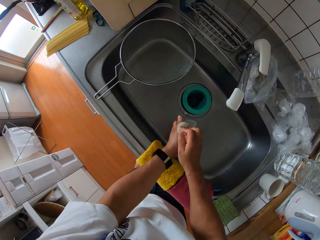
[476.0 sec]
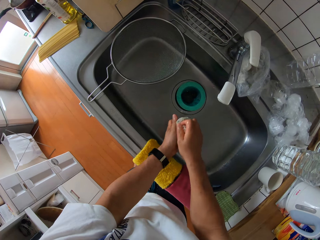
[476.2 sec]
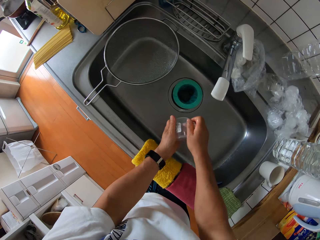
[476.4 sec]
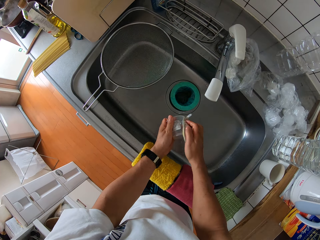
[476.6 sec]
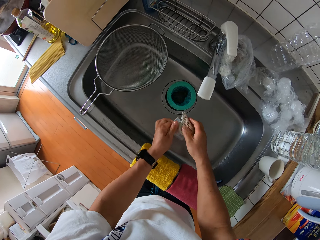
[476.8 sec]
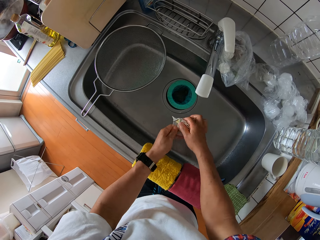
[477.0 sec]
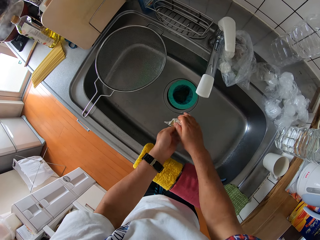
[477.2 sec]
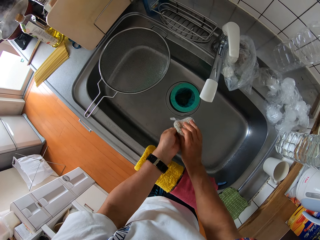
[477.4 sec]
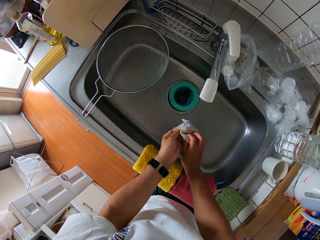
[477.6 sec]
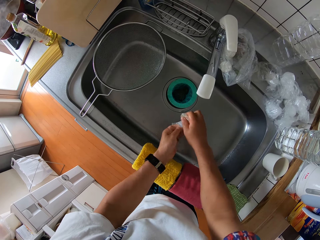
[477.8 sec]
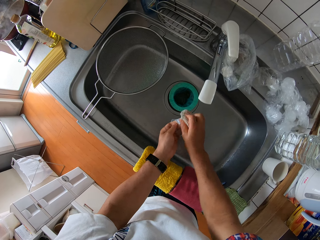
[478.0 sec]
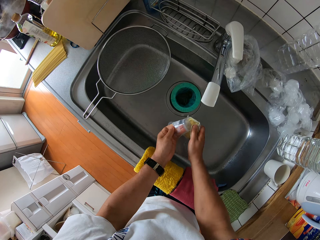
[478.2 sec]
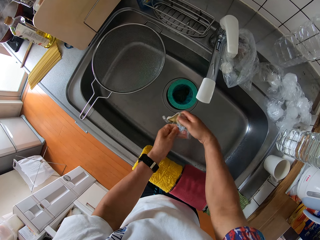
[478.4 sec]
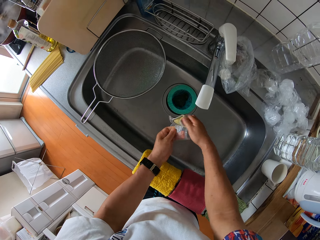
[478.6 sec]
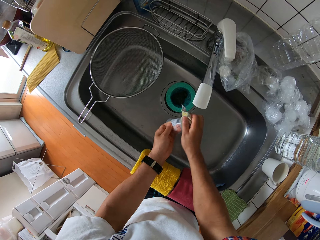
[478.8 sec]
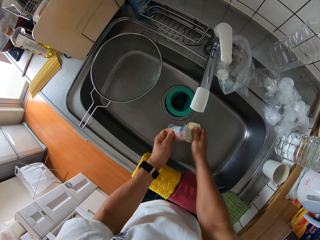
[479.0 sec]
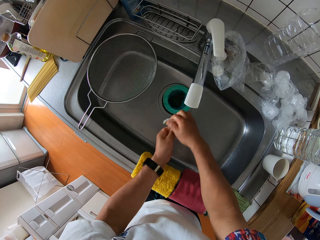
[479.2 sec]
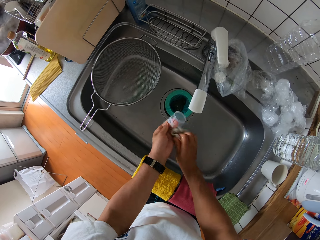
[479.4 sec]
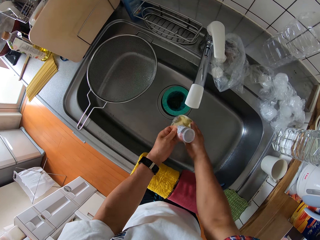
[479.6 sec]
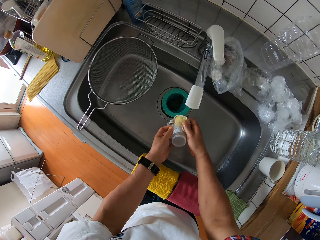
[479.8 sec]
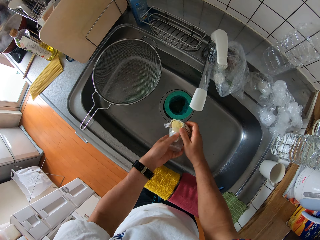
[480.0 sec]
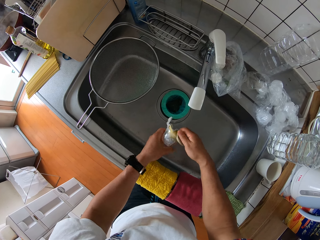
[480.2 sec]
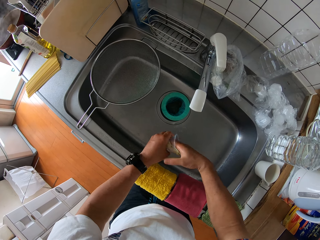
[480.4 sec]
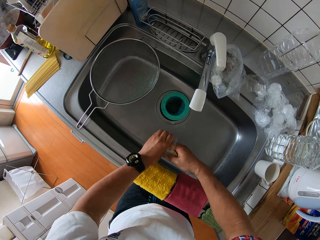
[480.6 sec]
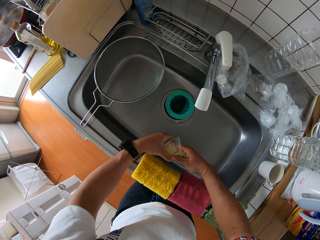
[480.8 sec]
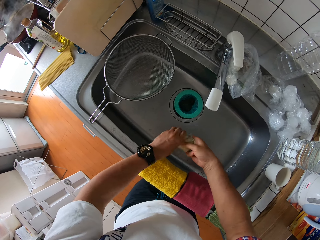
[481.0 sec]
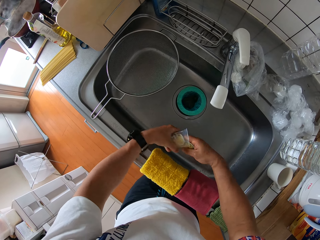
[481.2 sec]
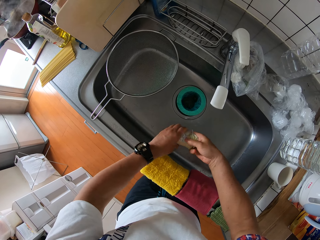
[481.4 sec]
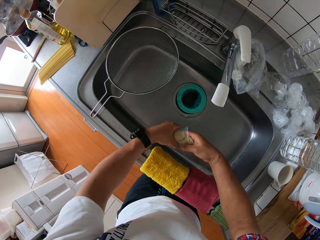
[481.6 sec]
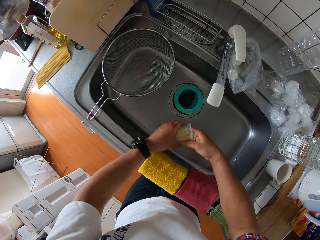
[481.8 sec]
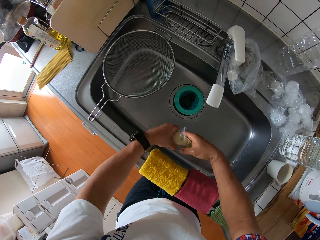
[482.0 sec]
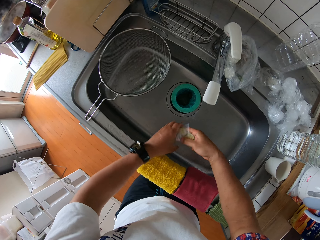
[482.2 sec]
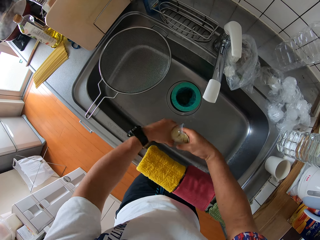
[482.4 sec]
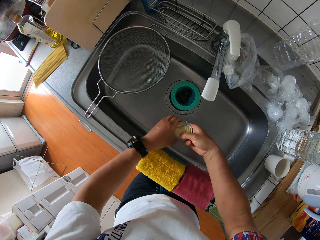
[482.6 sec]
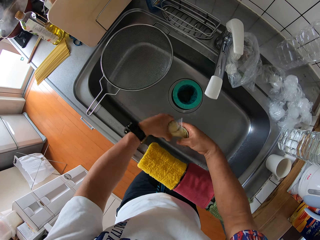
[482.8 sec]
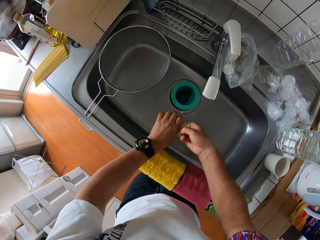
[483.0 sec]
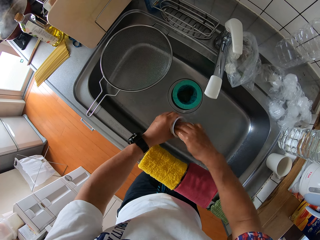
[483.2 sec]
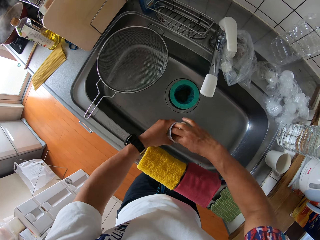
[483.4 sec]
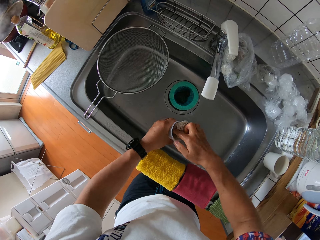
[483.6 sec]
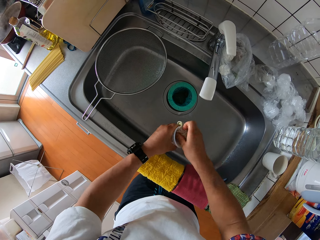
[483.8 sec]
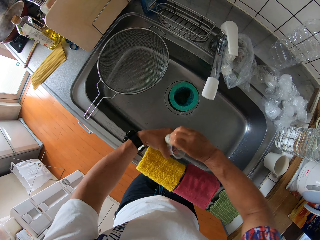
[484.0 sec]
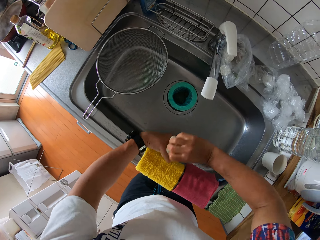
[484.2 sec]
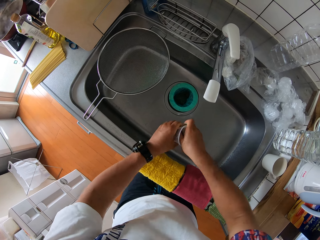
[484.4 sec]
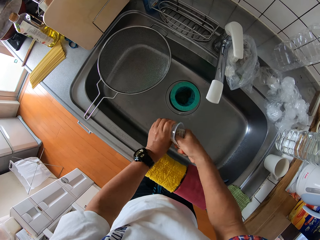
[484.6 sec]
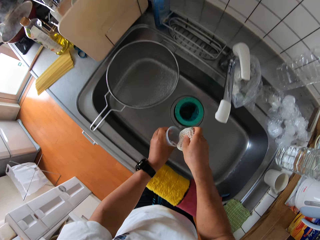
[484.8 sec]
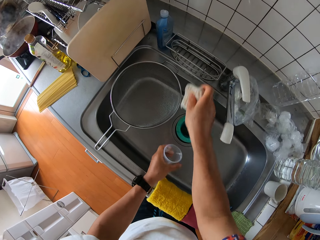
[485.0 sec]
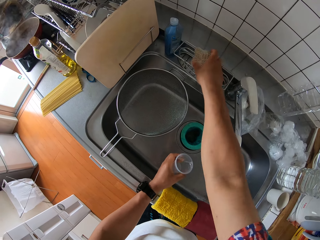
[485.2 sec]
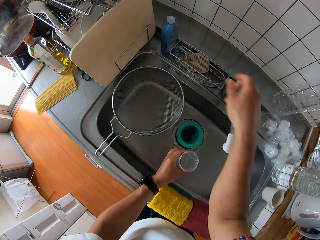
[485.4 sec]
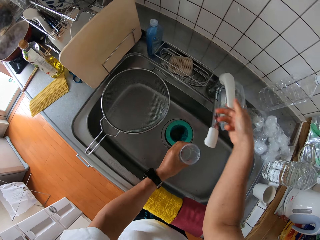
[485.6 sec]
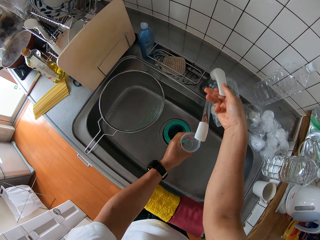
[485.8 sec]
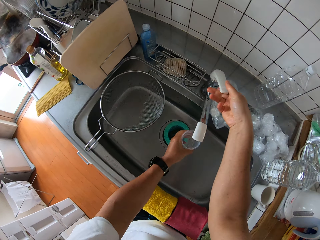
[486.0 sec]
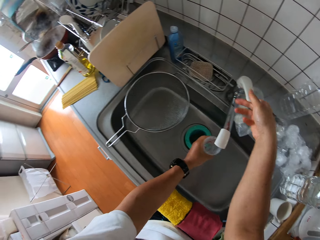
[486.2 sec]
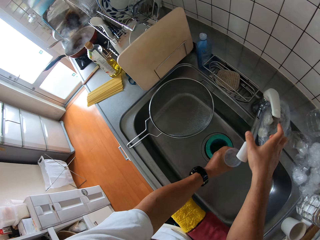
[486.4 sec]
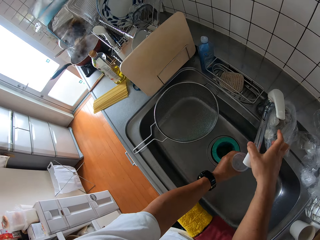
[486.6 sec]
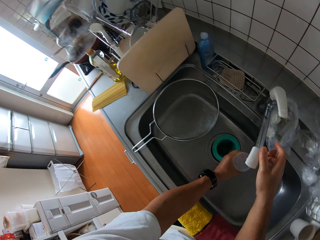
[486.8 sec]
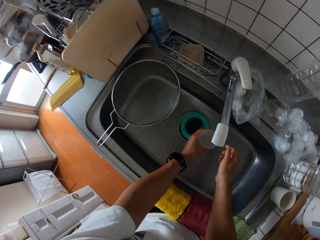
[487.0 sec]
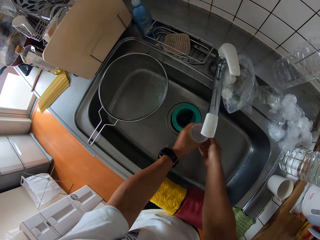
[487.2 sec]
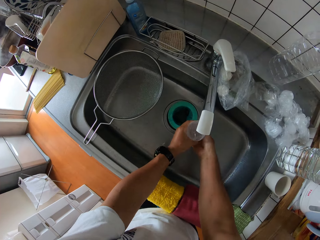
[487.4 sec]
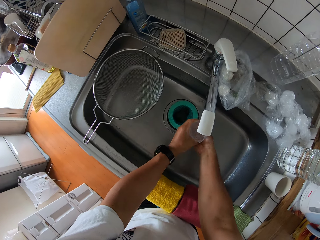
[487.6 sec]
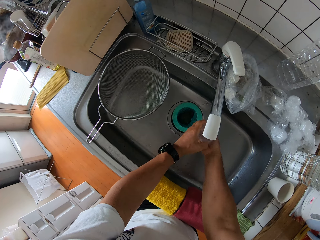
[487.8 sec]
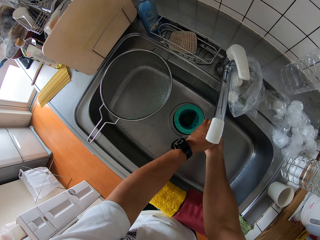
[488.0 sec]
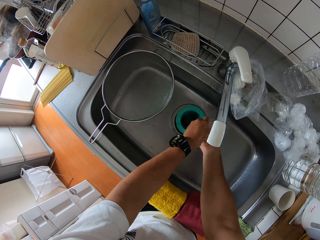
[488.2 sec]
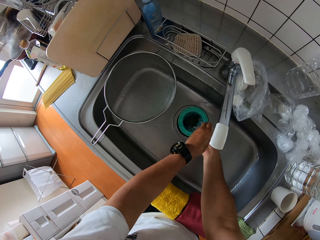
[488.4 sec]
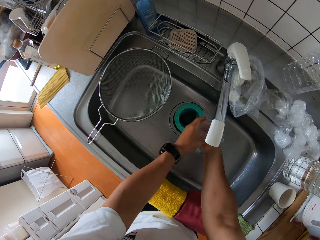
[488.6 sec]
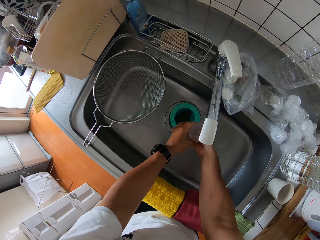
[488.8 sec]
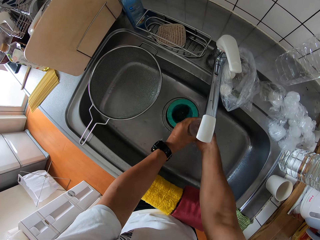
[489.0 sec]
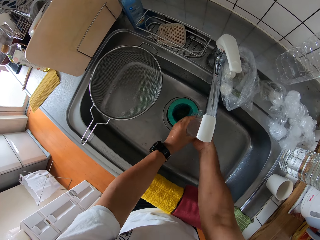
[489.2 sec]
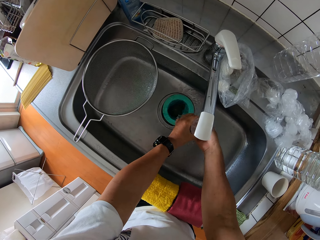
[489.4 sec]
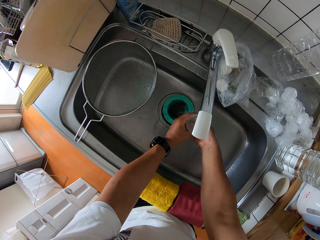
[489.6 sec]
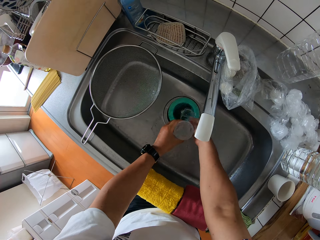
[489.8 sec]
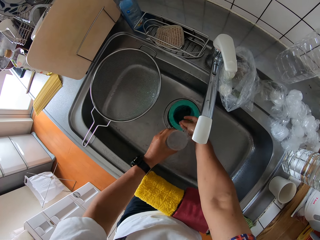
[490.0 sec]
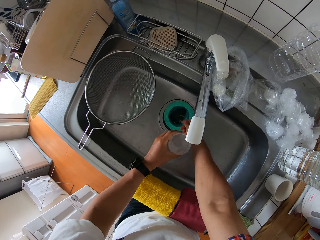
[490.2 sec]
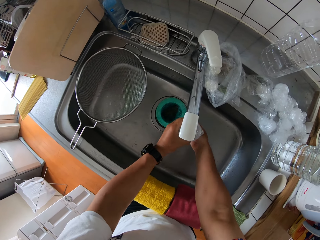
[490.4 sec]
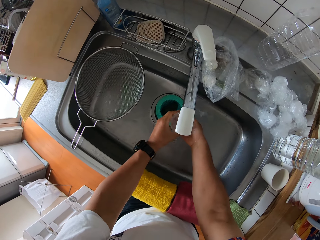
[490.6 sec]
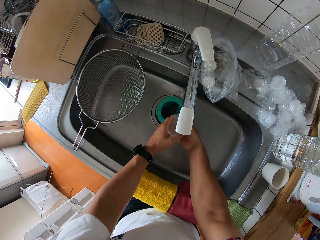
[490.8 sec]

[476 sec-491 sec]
The camera wearer washes the cup or glass with the sponge in his right hand. He drops the sponge into the sink rack. He opens the tap with his right hand. He rinses the cup under the tap. He puts water in the glass. He cleans the glass.

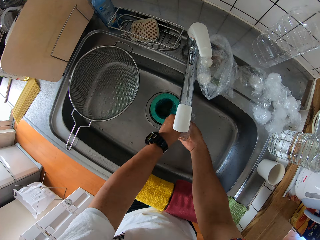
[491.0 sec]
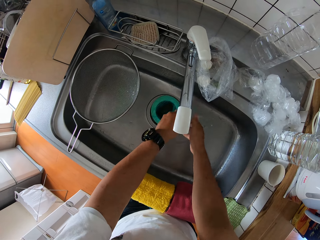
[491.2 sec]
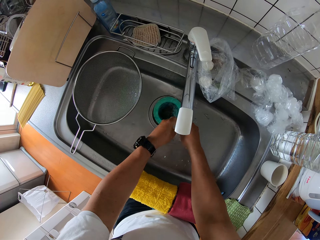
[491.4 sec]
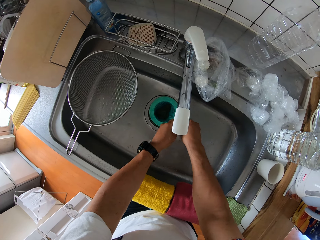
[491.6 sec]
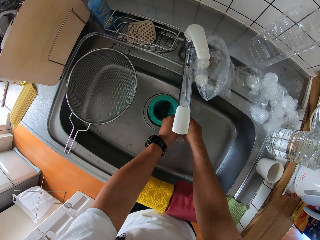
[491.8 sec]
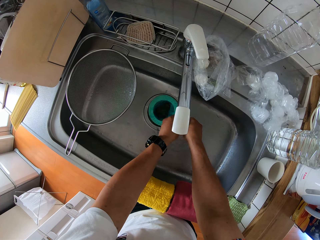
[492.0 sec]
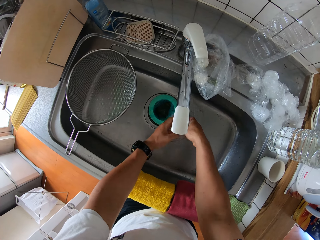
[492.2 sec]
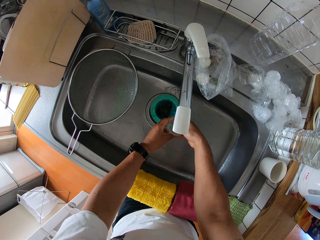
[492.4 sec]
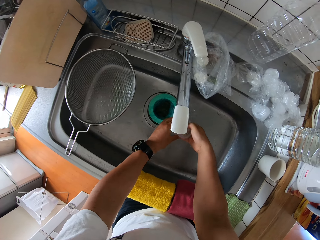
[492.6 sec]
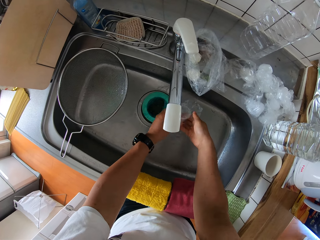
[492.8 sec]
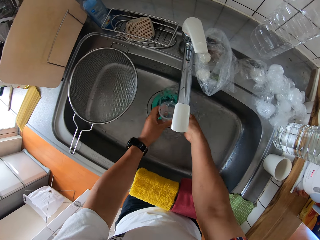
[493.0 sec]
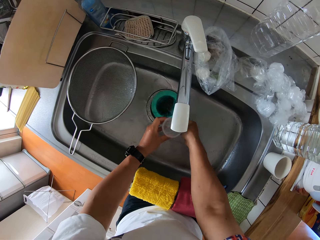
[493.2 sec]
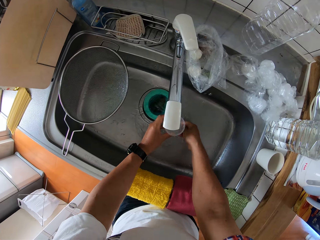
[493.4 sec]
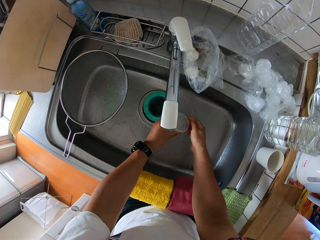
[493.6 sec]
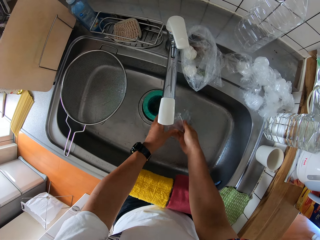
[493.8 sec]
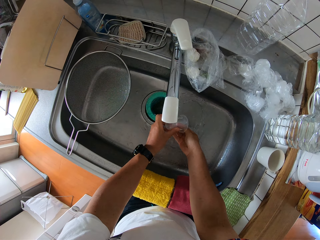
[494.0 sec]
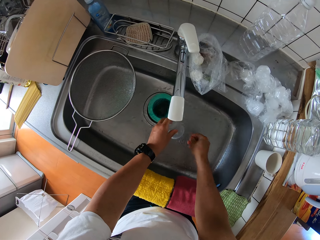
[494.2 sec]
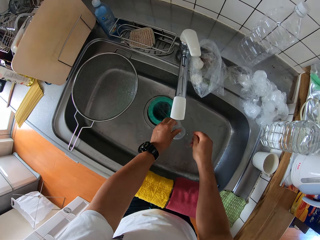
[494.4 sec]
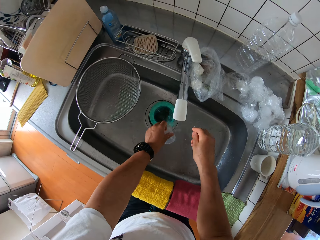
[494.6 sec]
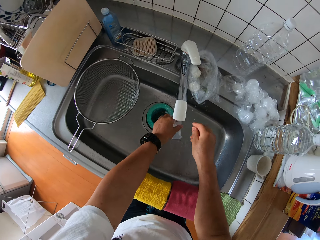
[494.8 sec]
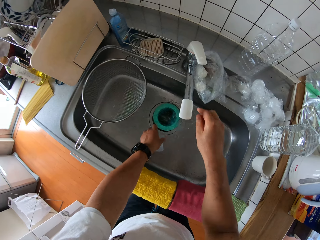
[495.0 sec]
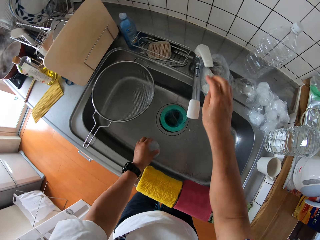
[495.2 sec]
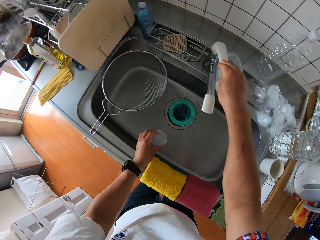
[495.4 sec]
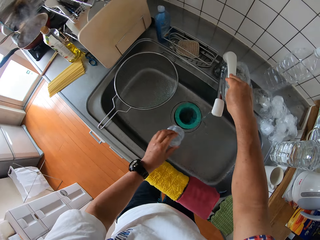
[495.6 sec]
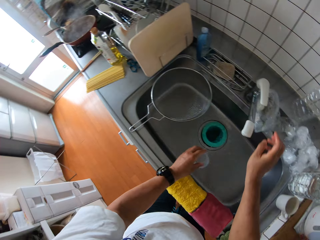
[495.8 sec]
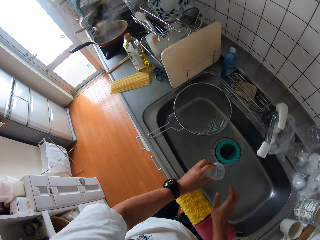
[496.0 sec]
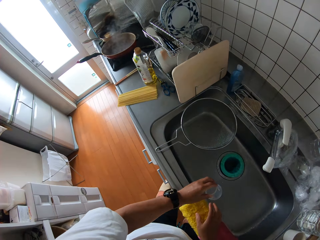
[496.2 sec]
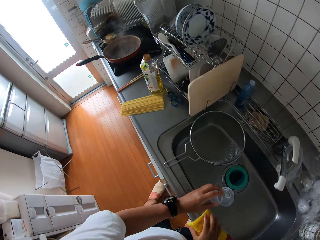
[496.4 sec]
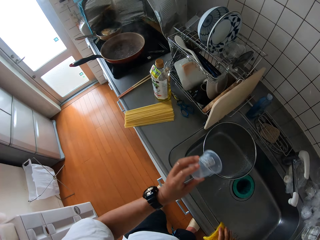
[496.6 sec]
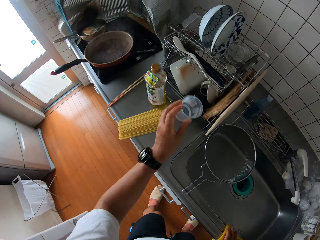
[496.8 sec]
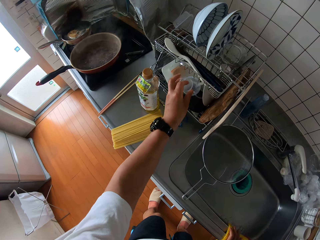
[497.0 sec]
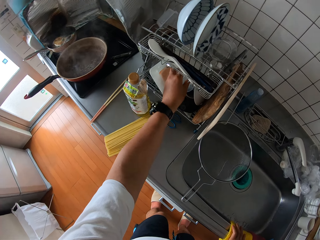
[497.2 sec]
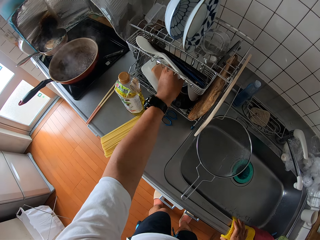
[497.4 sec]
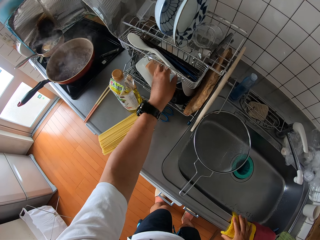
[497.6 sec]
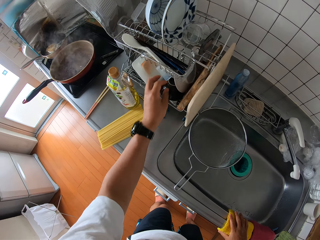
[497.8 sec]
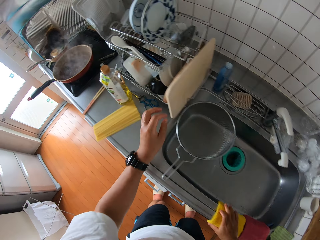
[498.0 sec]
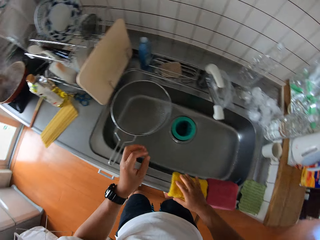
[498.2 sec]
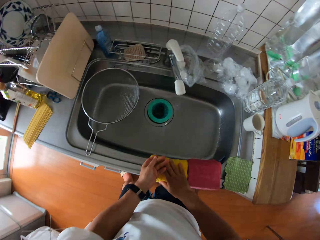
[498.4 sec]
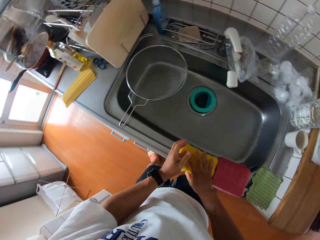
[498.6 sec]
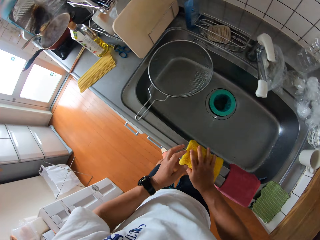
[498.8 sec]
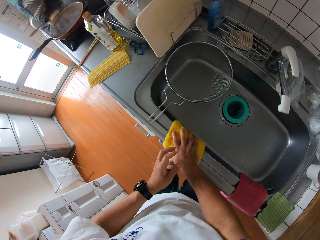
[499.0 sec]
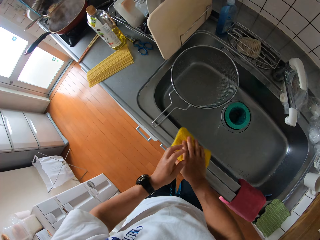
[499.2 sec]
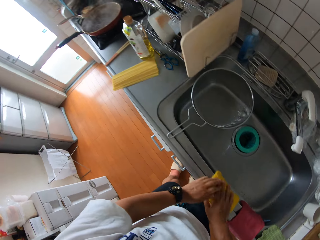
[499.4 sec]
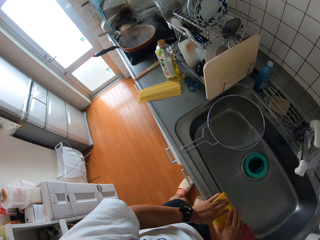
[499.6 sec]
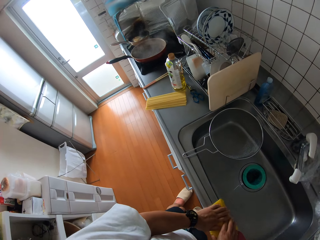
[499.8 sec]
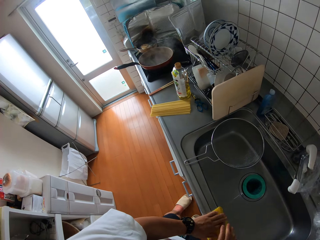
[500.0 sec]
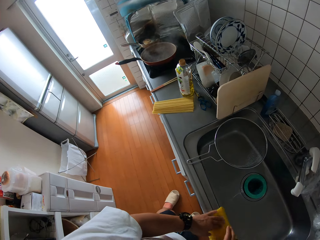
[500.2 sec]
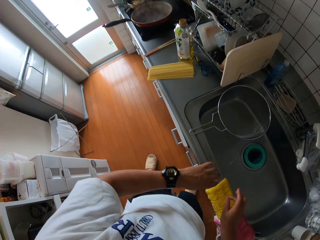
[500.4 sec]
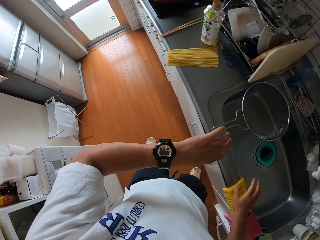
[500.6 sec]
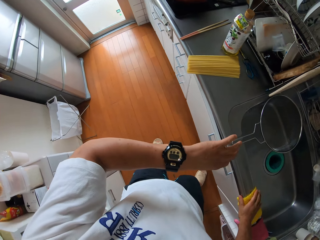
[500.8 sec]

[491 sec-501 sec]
The camera wearer closes the tap with his right hand. He places the cup into a plate rack on the table. He moves a piece of cloth on the sink with both his hands. He wipes the sink.
